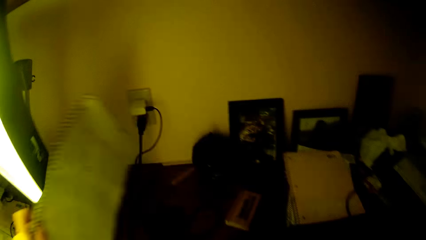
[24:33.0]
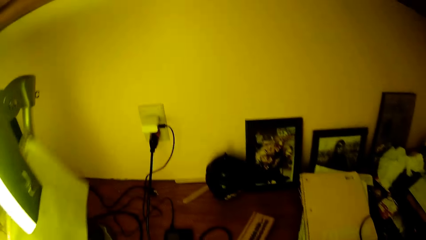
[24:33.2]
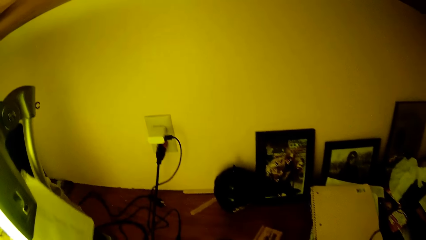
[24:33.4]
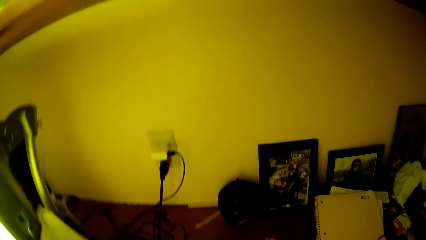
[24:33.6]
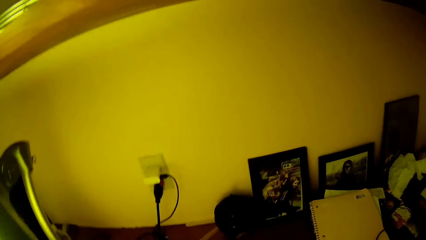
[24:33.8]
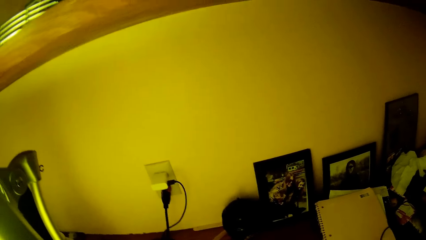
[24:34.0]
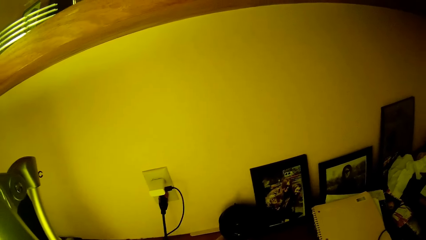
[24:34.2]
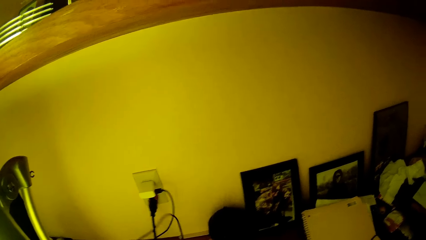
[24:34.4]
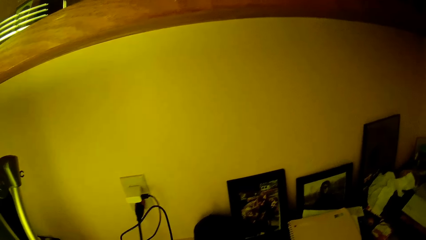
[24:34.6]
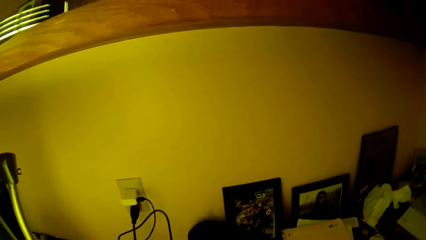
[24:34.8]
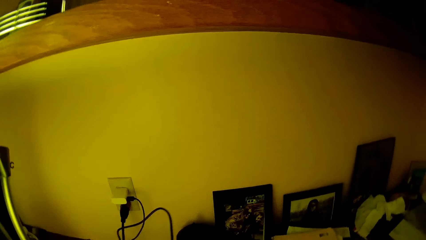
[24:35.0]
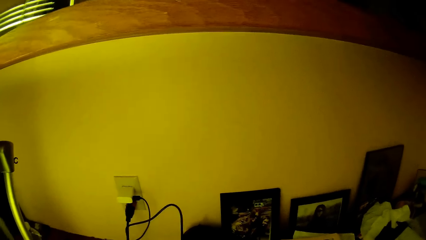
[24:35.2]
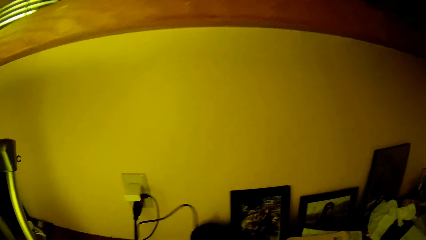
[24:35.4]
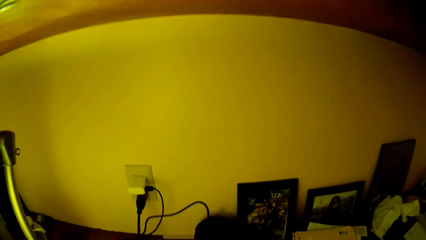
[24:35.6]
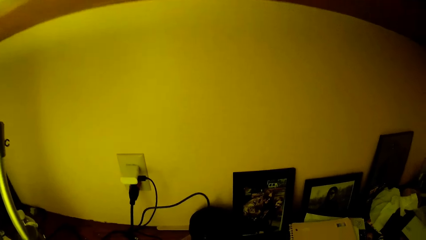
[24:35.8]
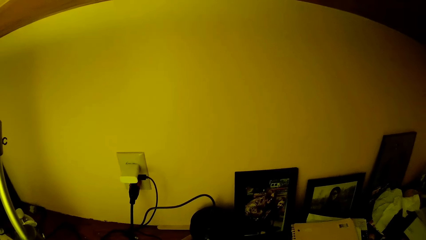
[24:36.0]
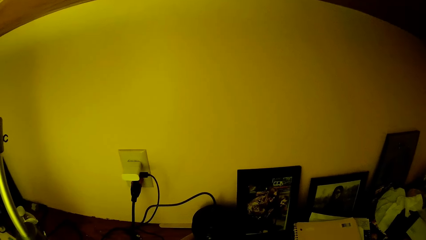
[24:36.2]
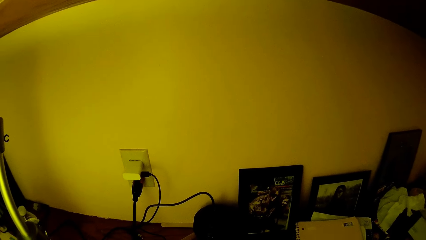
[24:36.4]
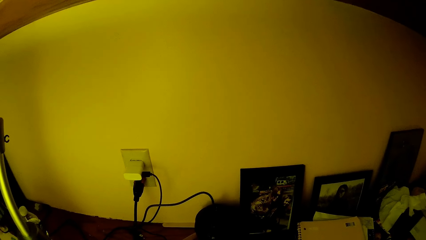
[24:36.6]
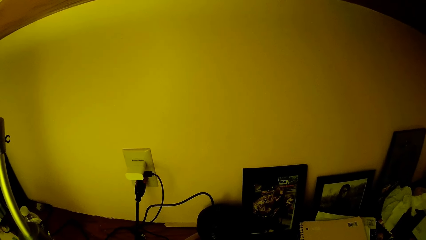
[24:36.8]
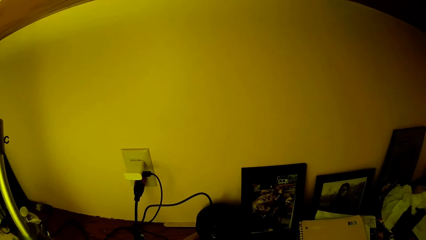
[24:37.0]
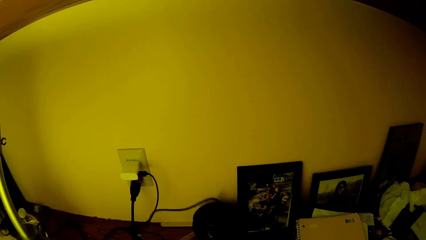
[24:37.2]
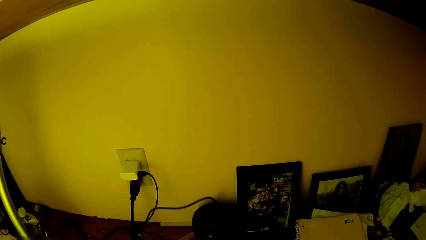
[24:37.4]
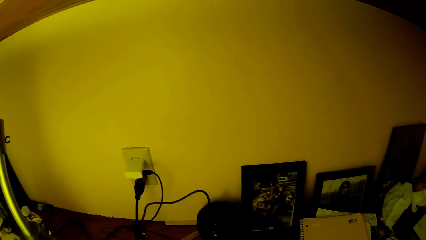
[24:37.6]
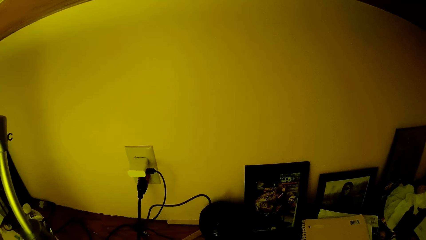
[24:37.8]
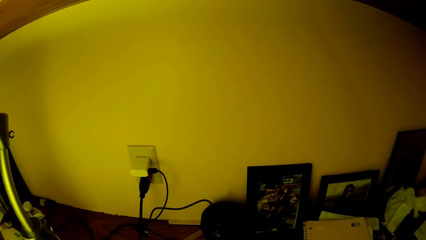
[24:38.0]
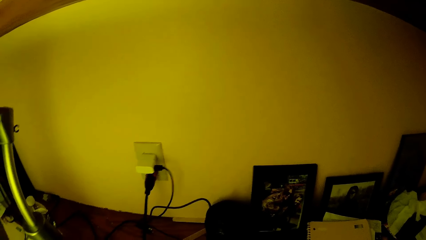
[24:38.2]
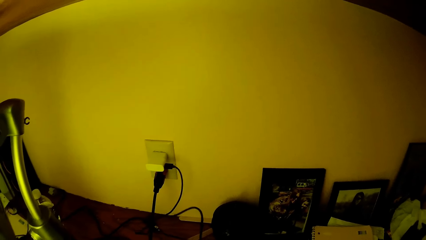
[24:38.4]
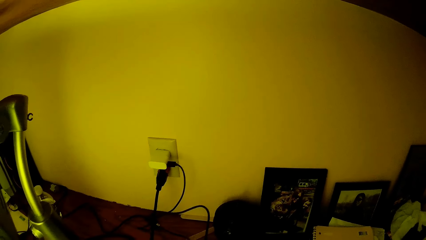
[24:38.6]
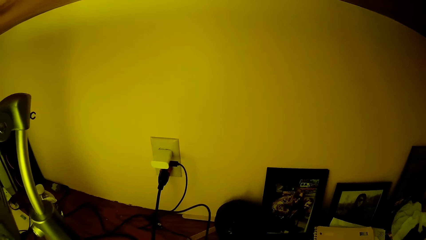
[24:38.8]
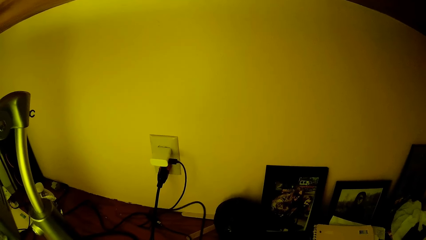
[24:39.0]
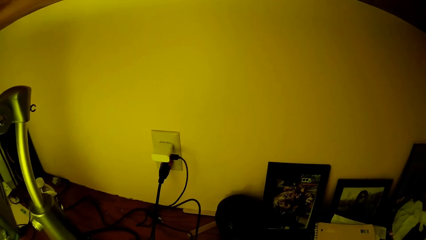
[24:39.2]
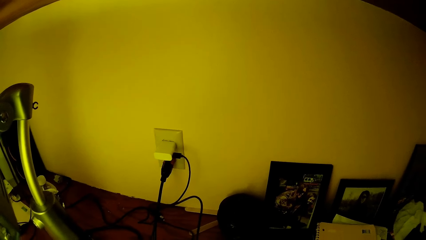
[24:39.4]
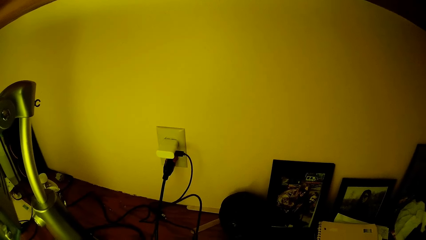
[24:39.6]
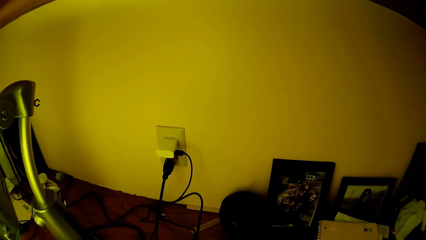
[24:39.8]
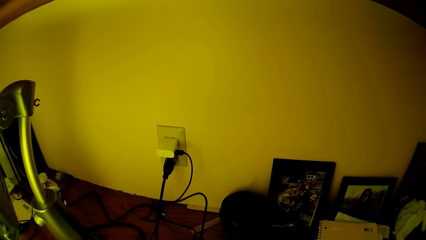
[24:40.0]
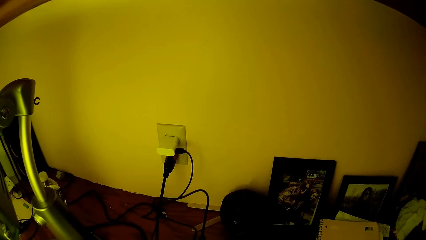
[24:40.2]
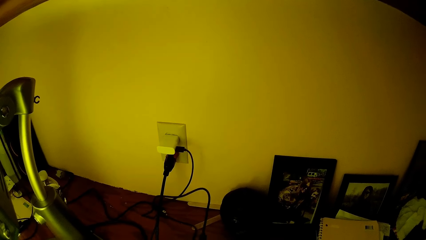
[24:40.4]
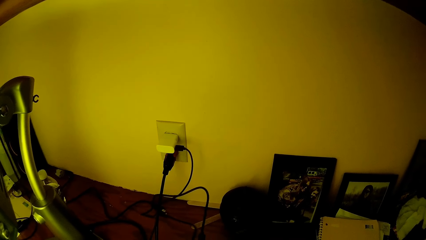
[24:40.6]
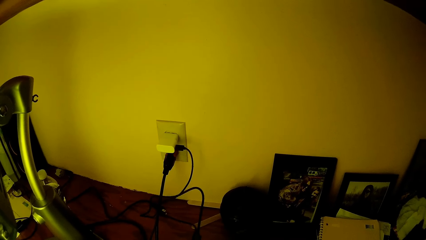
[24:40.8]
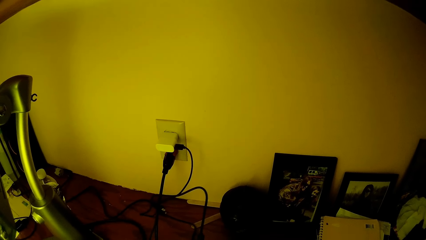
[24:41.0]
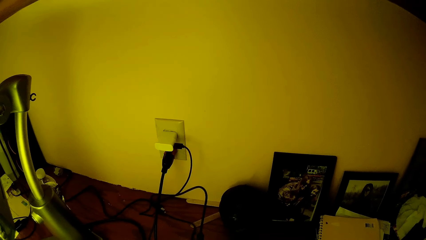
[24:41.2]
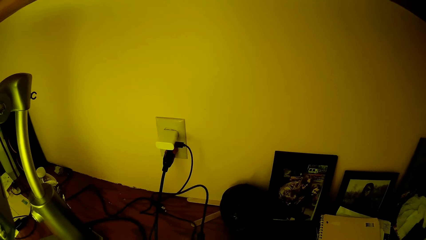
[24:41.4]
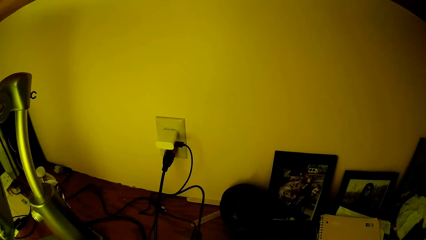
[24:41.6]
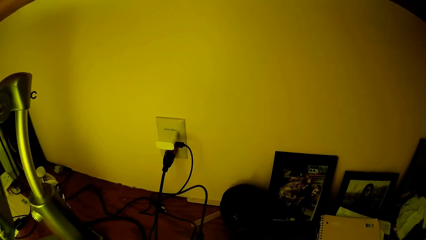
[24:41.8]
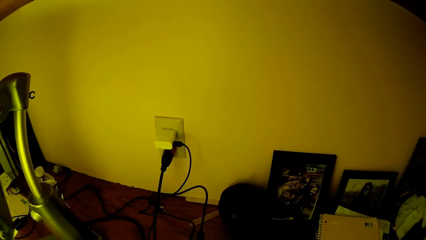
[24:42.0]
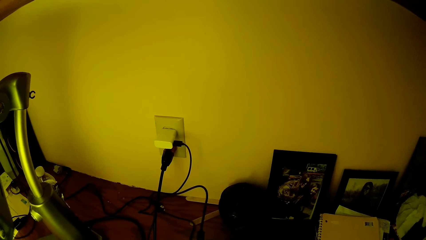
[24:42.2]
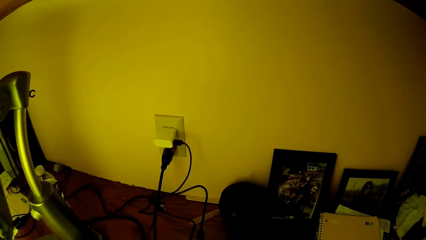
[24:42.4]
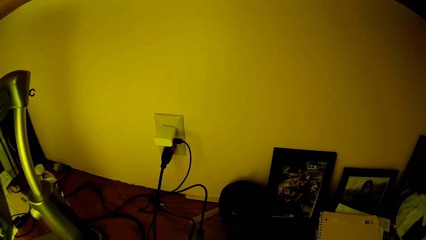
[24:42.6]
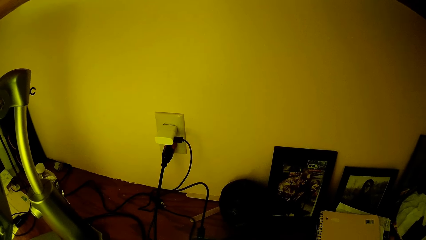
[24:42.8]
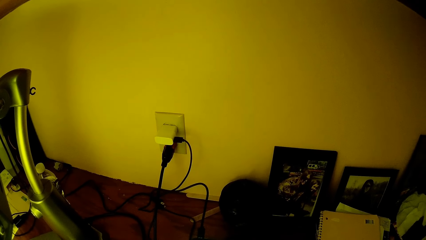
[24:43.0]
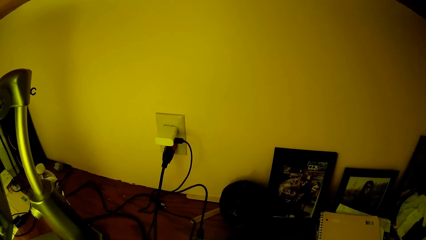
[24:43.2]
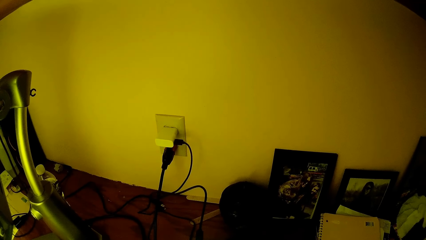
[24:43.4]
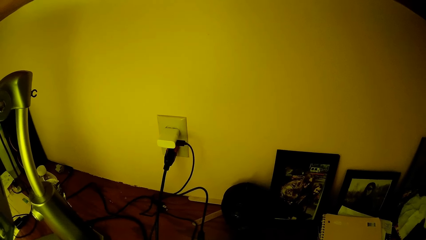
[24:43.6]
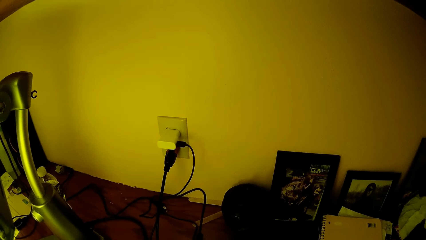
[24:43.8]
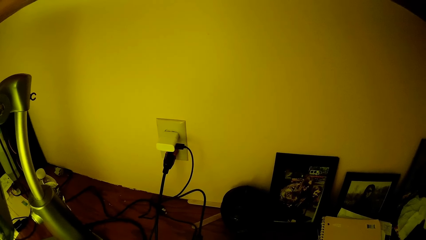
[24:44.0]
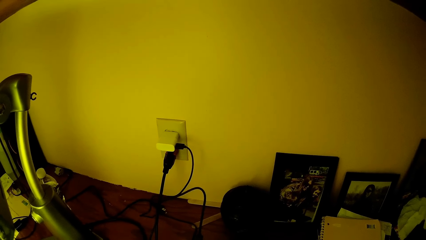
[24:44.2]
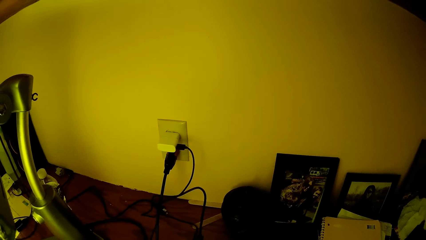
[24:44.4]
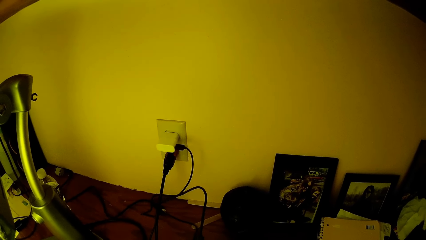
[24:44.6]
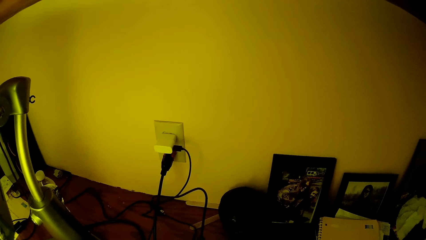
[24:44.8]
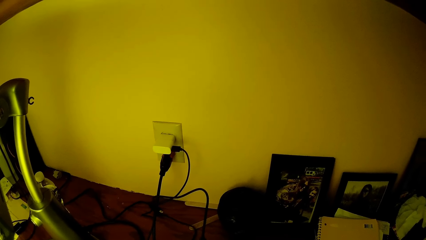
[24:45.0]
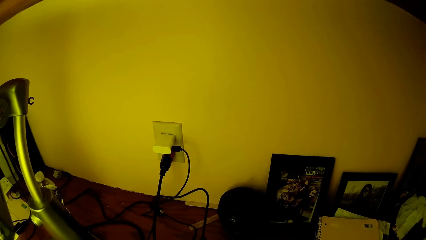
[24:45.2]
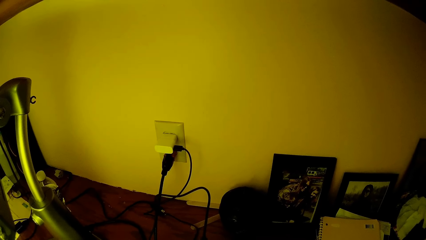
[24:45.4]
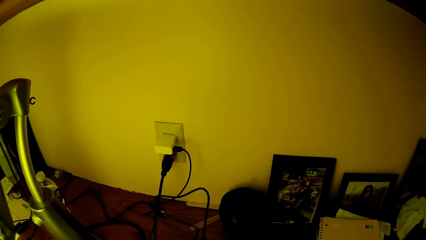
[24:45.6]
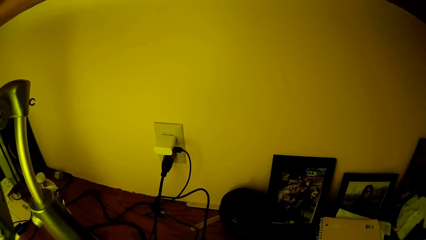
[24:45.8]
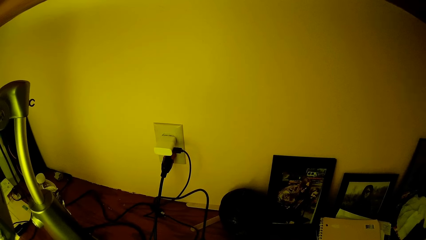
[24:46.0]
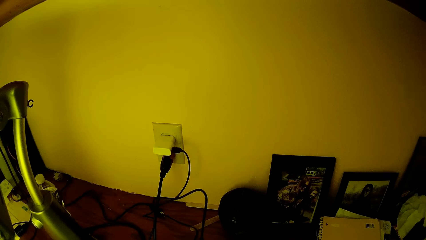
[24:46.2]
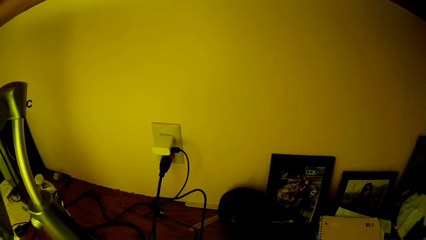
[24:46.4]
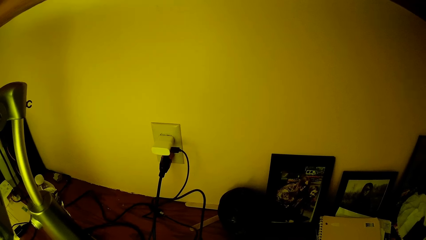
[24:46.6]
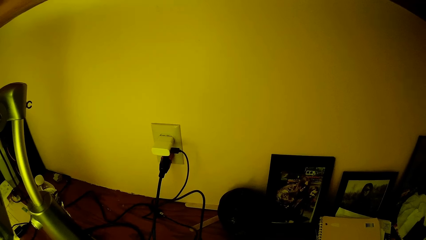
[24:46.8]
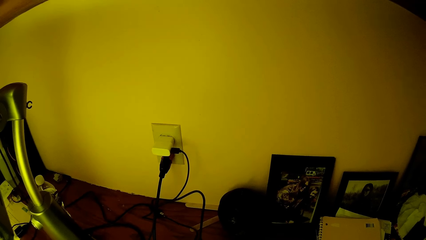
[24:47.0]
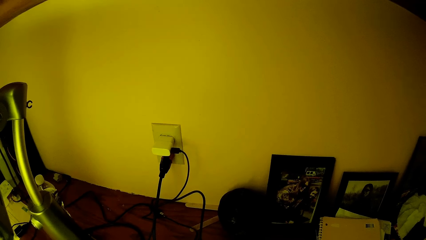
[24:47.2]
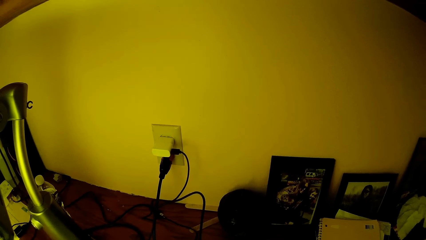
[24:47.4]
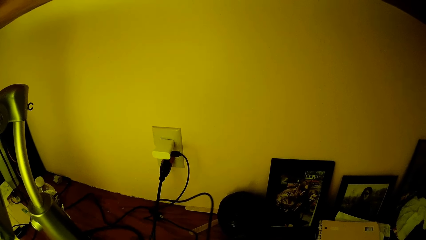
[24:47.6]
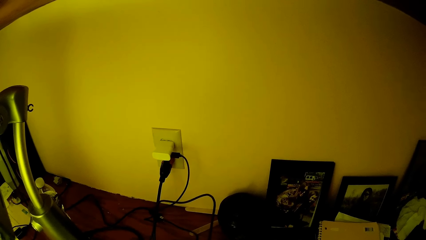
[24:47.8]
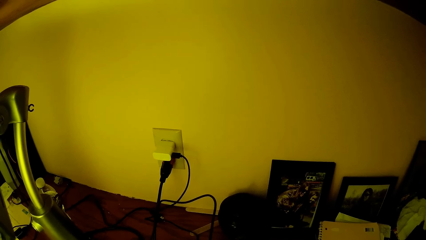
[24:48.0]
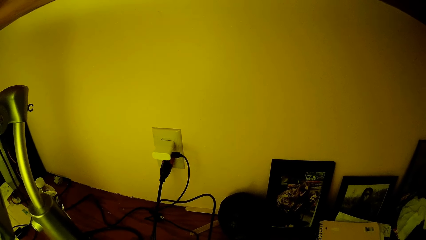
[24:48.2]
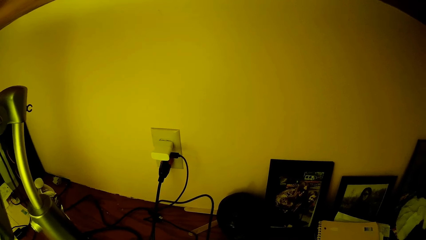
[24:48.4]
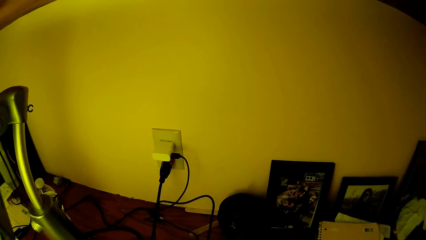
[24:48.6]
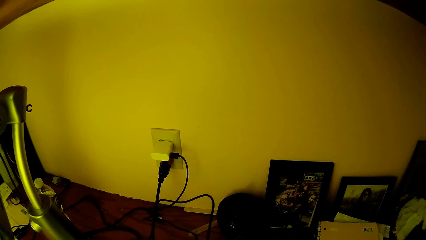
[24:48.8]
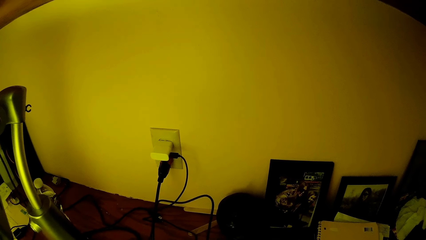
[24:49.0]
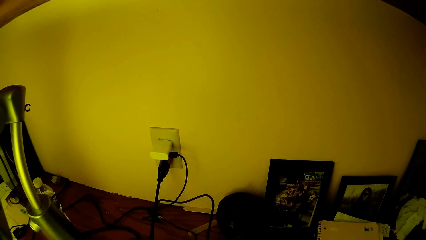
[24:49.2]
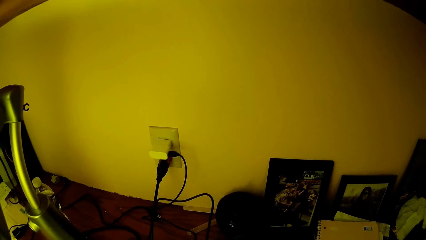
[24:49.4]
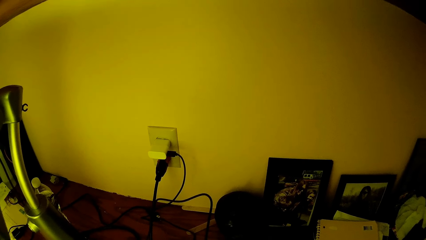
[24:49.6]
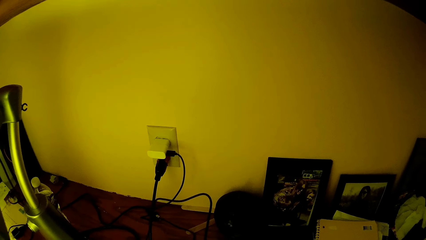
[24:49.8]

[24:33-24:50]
The camera wearer picks up a book. They move a cable.
